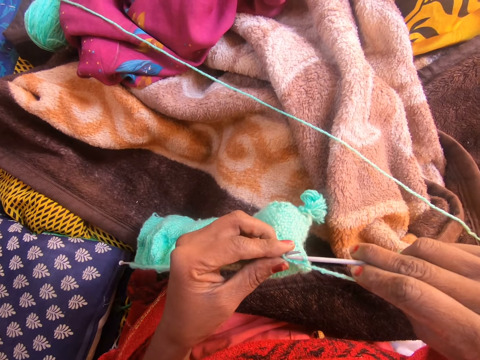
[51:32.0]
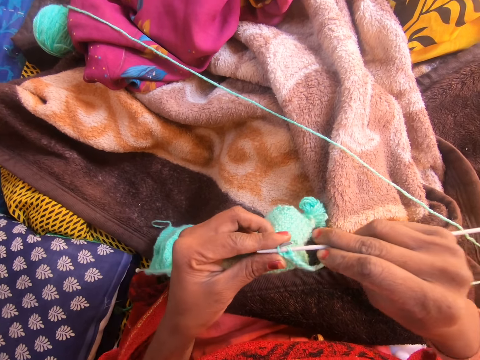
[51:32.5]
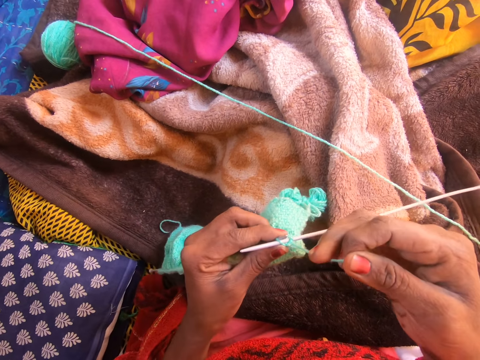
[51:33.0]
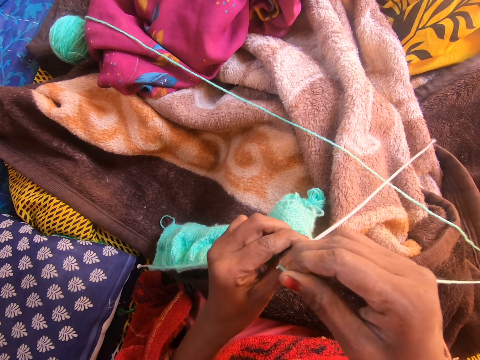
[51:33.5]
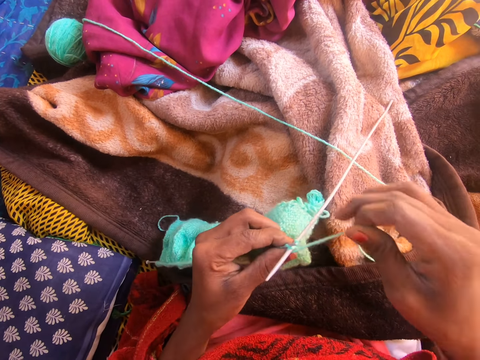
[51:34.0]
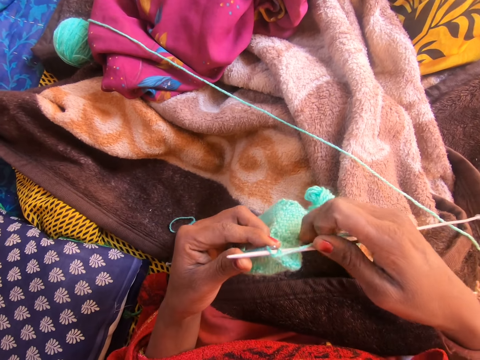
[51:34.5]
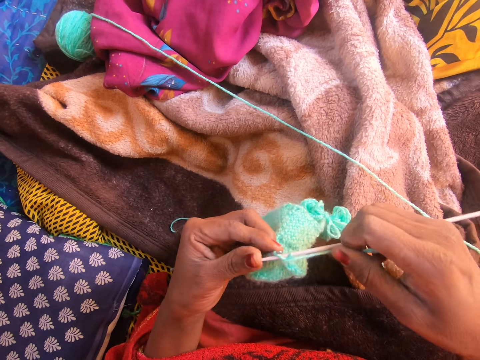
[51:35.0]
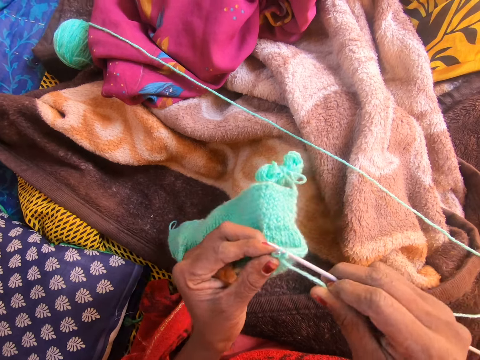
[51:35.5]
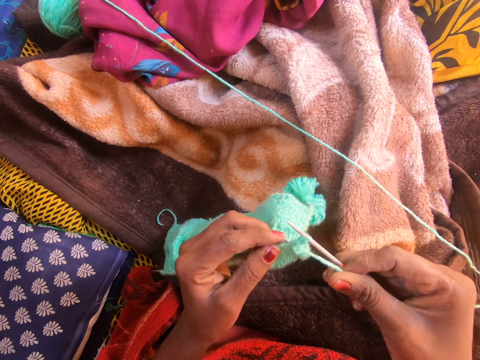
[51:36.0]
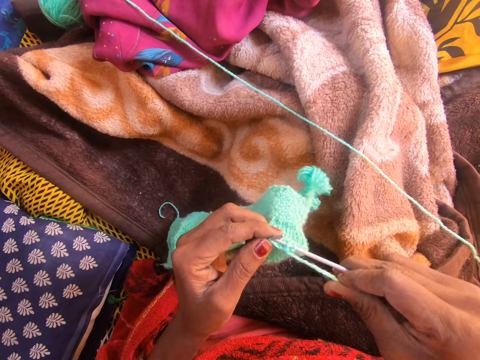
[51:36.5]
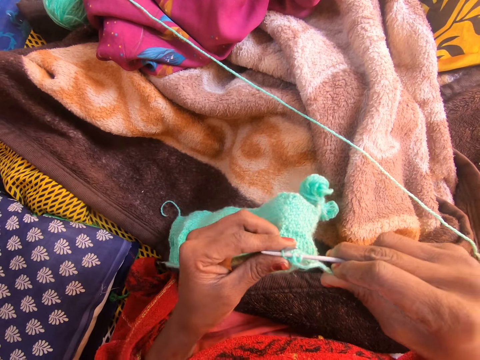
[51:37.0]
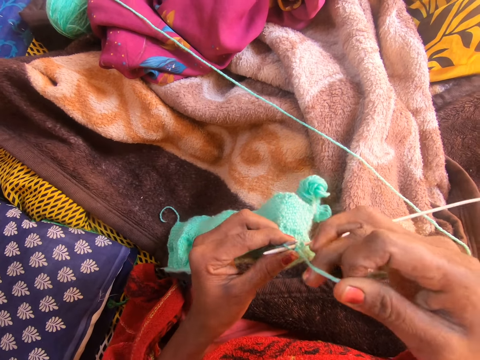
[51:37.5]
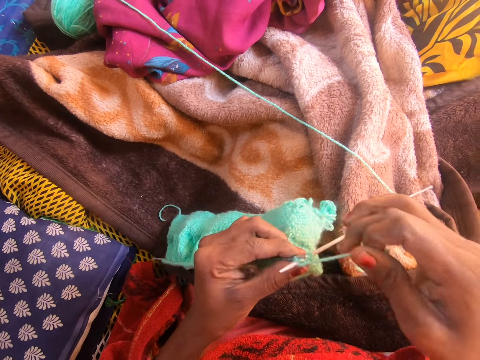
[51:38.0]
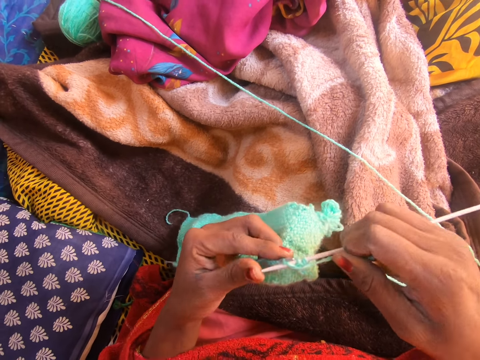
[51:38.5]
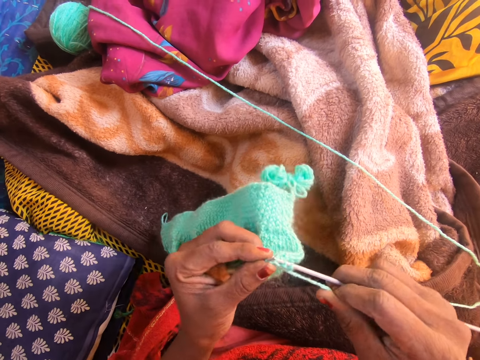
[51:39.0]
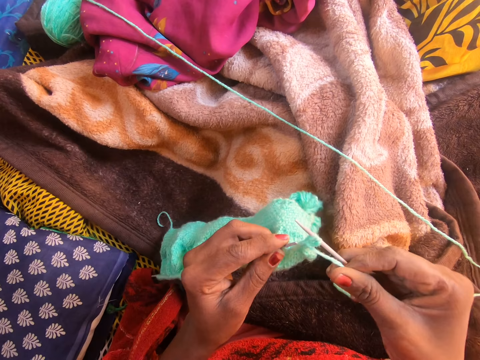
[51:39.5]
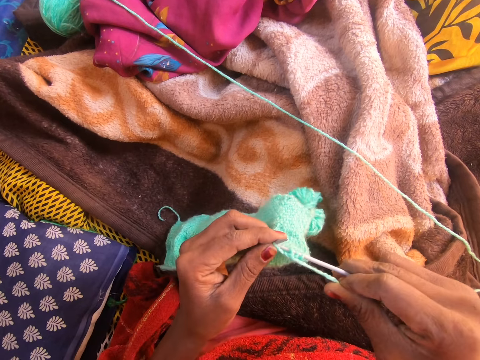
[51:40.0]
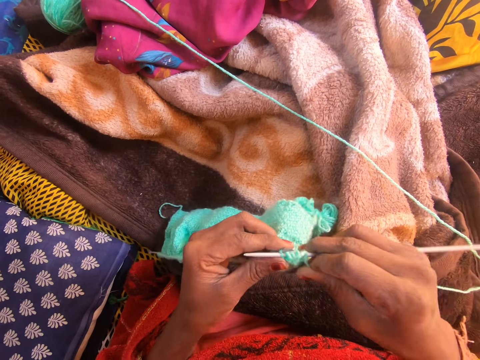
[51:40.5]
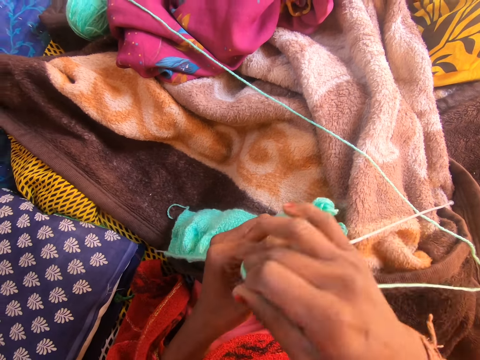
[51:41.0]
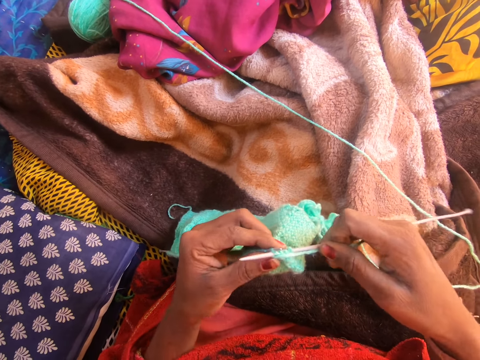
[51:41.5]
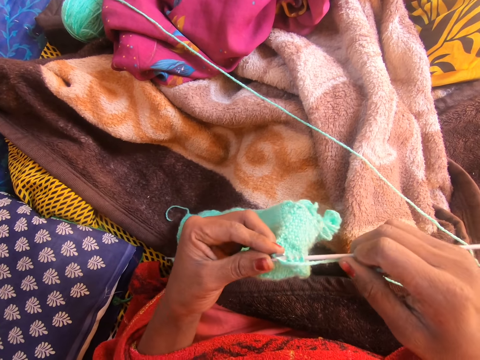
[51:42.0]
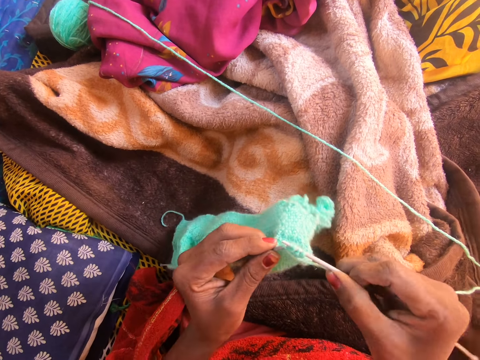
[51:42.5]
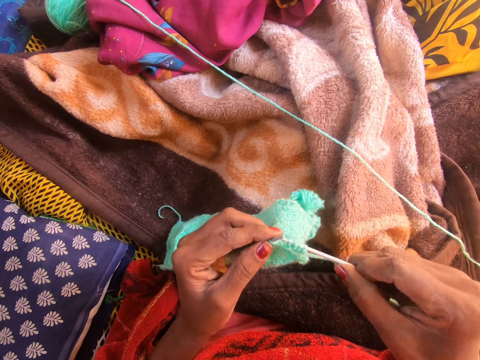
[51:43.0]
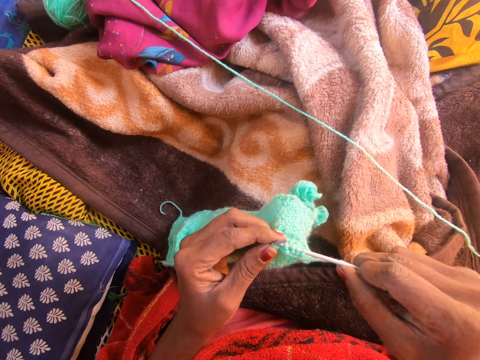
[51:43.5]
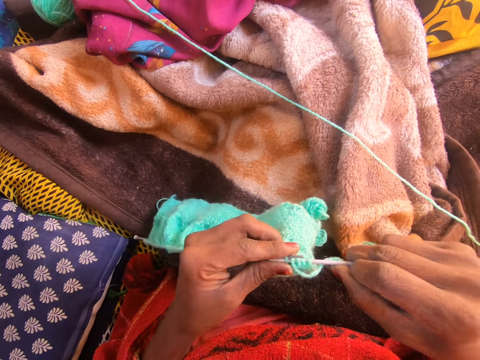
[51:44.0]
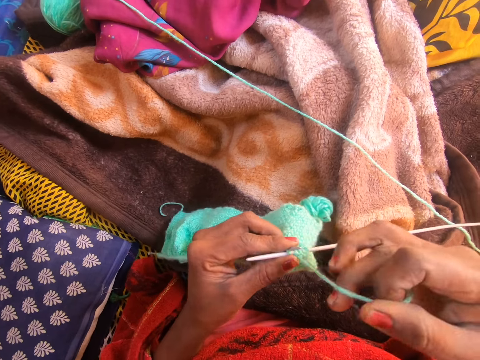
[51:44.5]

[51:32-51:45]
The camera wearer loops the yarn on a knitting needle. They knit the fabric with the knitting needle. They loop the yarn on the knitting needle. They knit the fabric with the knitting needle. They loop the yarn on the knitting needle. They knit the fabric with the knitting needle.

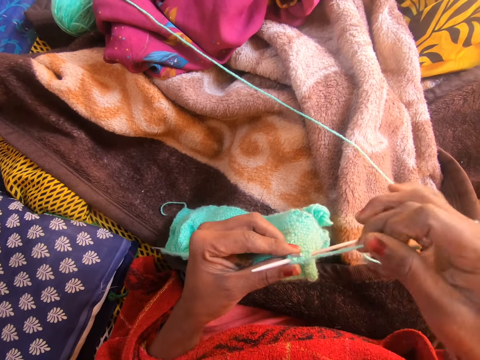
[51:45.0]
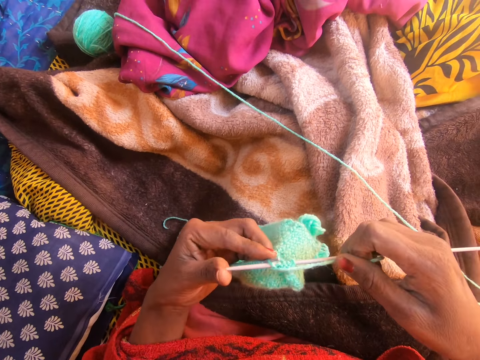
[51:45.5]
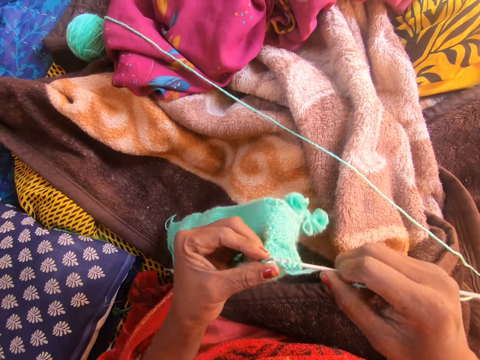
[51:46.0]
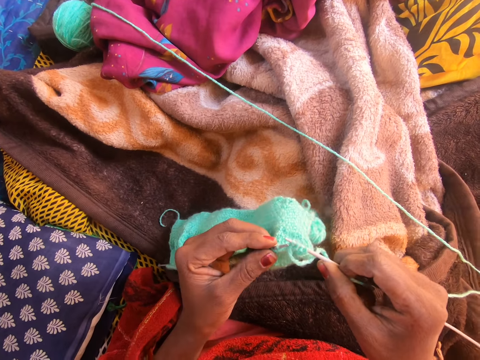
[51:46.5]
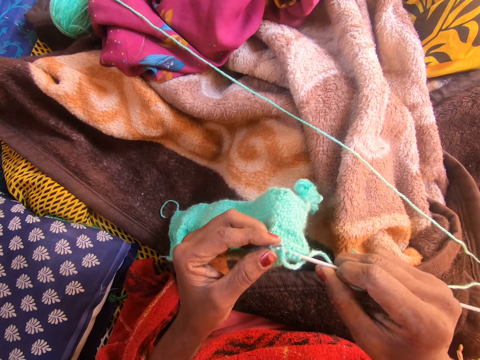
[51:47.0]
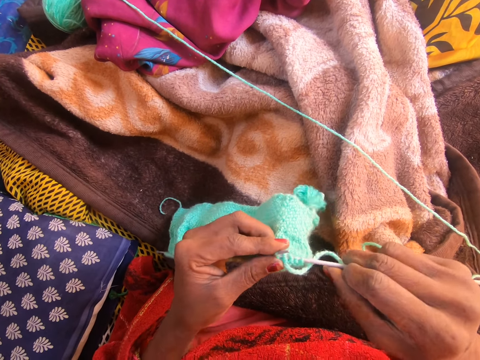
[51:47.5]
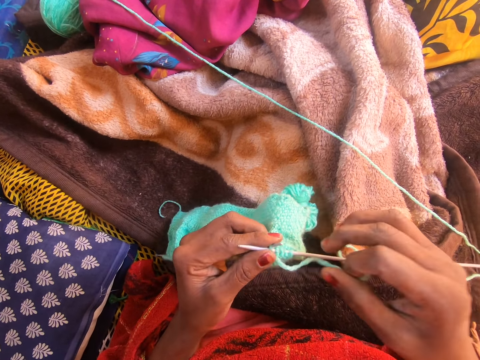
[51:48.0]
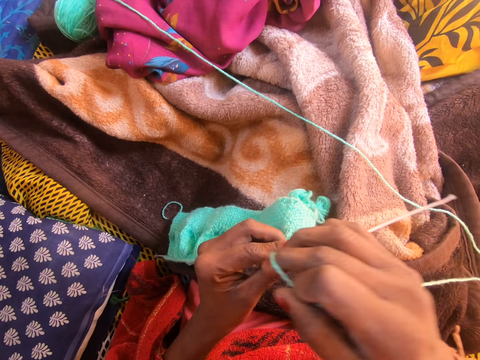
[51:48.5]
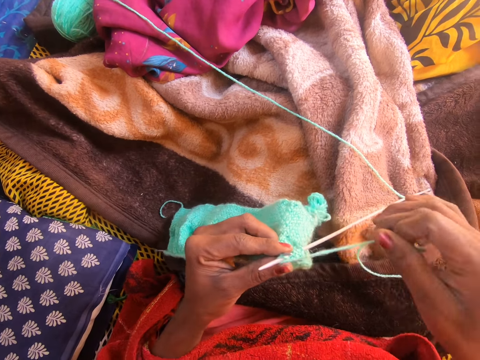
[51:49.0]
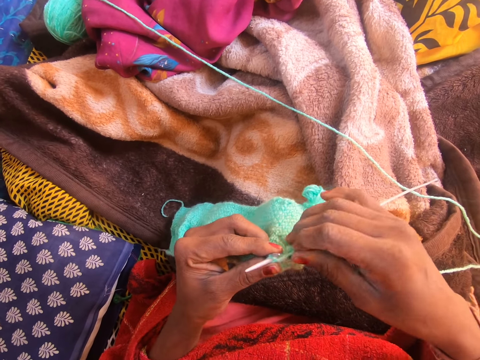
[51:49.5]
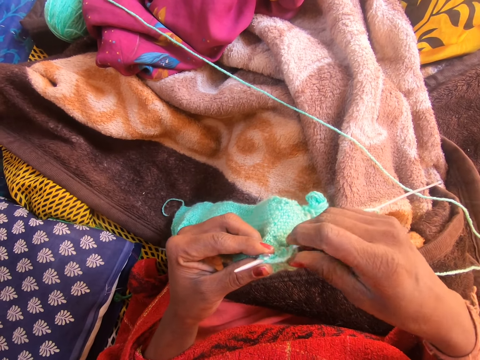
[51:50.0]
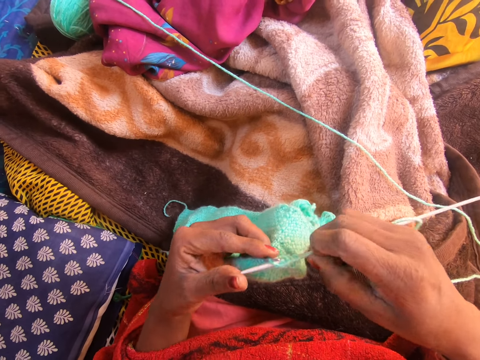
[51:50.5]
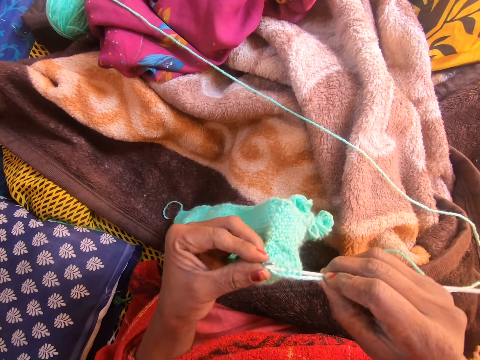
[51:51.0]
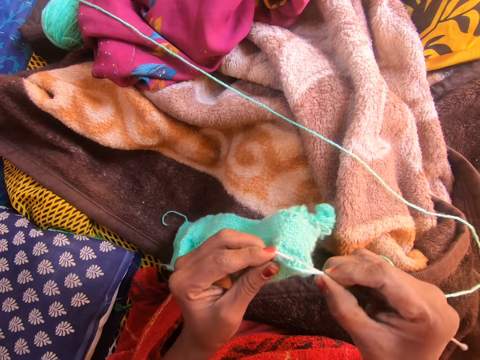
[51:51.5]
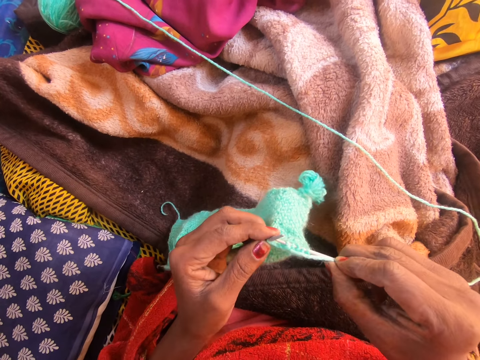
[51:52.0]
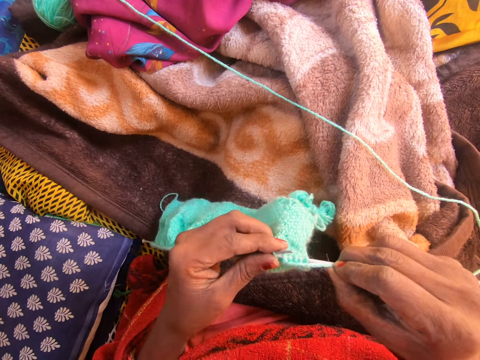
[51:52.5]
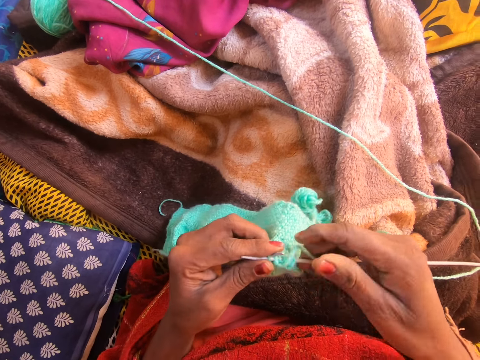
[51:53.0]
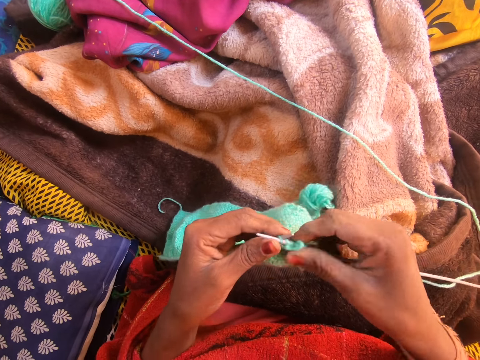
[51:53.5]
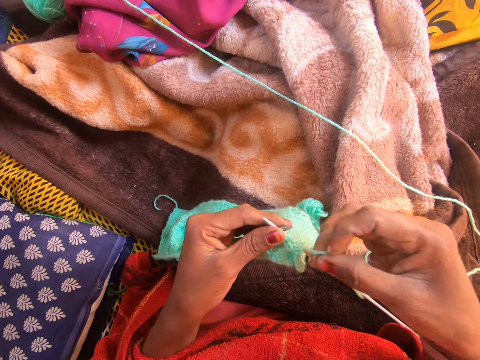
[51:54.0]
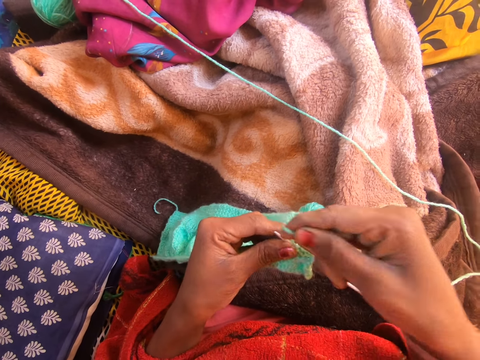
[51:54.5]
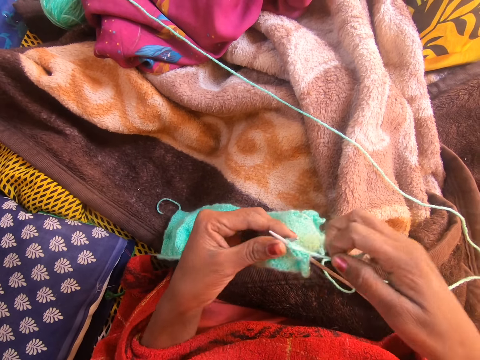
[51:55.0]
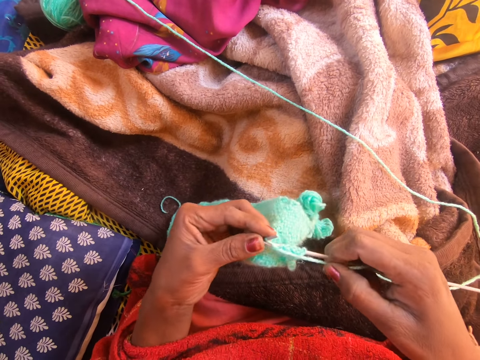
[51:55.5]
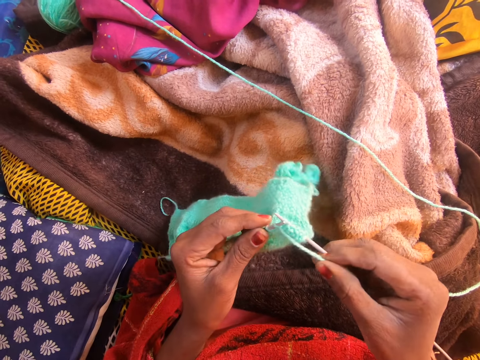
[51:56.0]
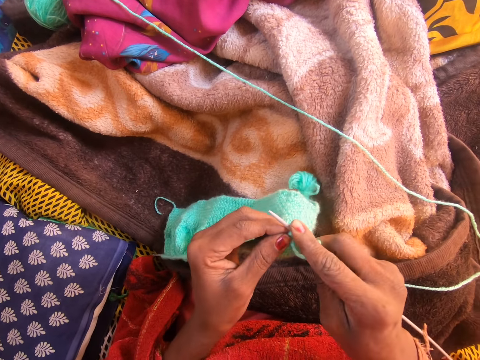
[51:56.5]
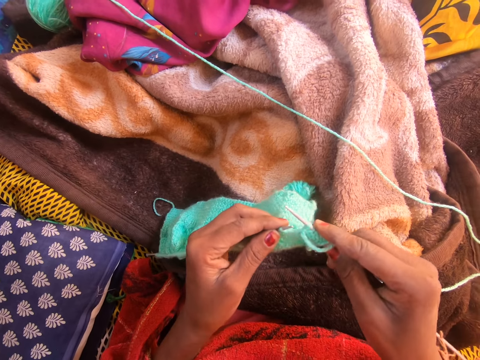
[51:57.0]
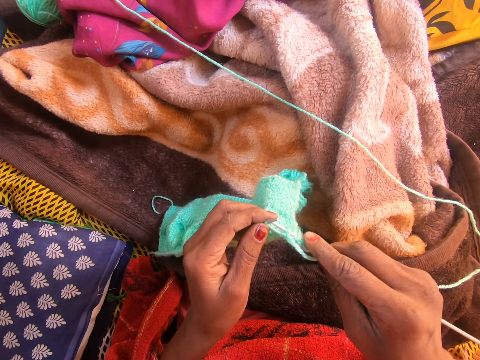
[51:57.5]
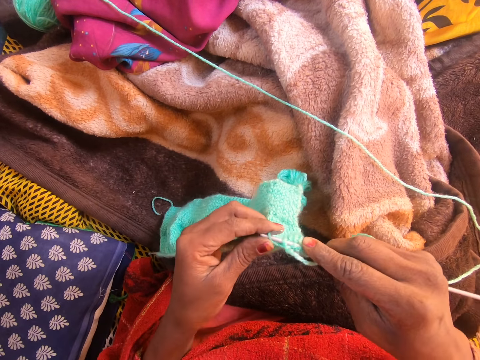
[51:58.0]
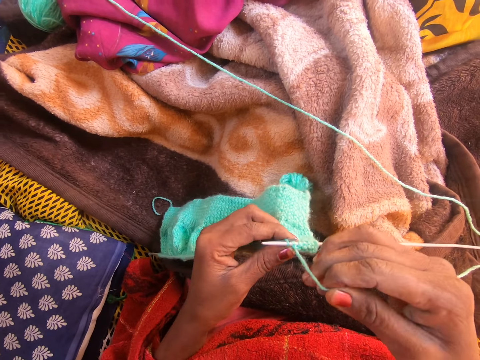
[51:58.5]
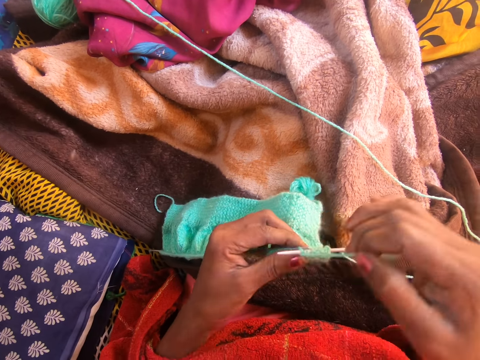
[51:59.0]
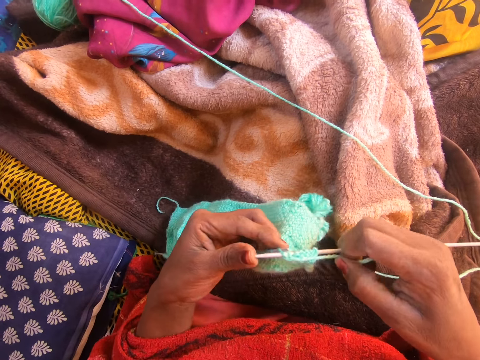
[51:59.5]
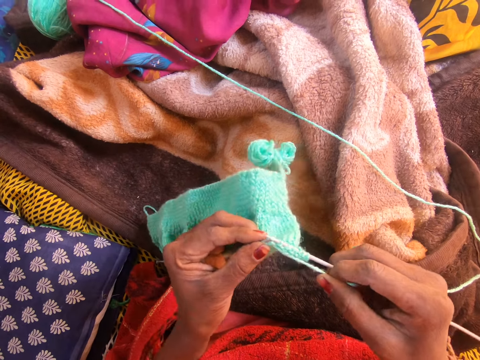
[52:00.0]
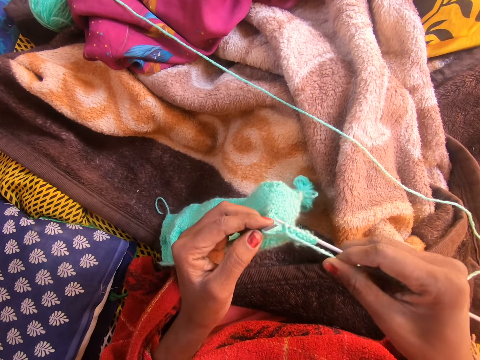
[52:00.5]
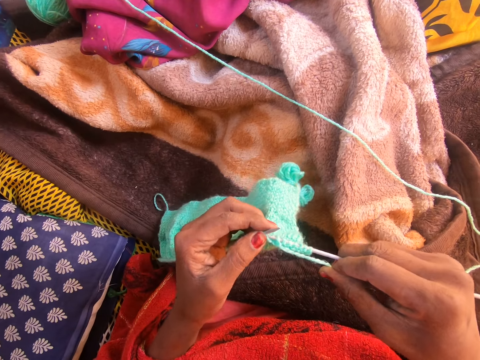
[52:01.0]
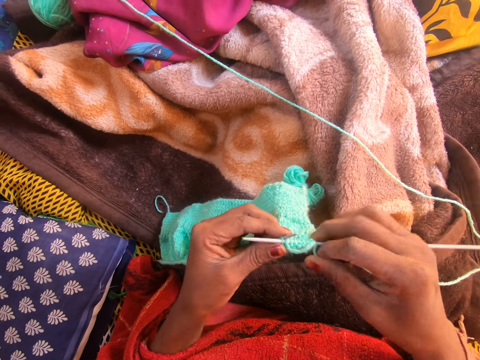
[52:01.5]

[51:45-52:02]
The camera wearer loops the yarn on a knitting needle. They knit the fabric with the knitting needle. They loop the yarn on the knitting needle. They hold the knitting needle. They knit the fabric with the knitting needle. They loop the yarn on the knitting needle. They hold the knitting needle. They knit the fabric with the knitting needle. They loop the yarn on the knitting needle. They hold the knitting needle. They knit the fabric with the knitting needle.
